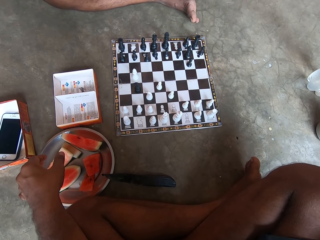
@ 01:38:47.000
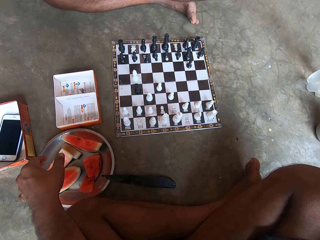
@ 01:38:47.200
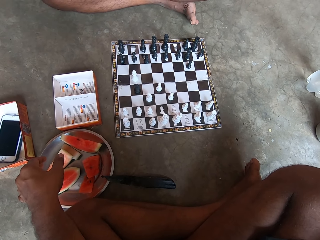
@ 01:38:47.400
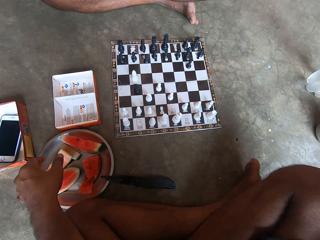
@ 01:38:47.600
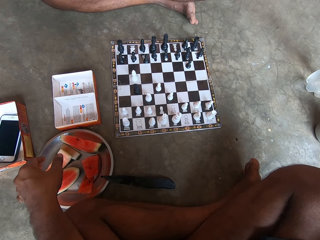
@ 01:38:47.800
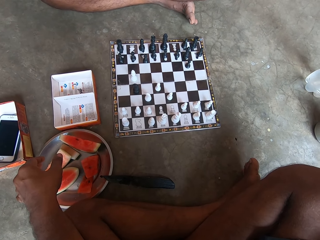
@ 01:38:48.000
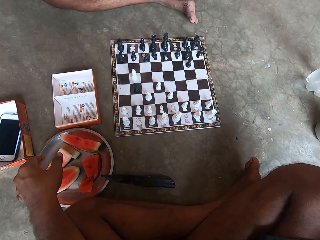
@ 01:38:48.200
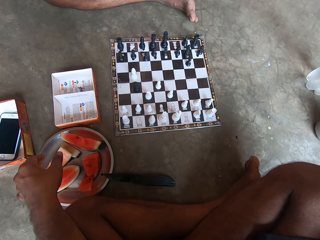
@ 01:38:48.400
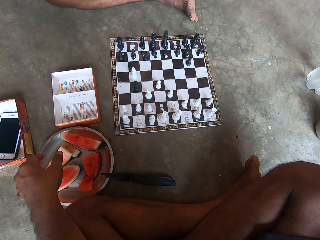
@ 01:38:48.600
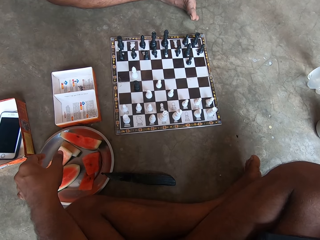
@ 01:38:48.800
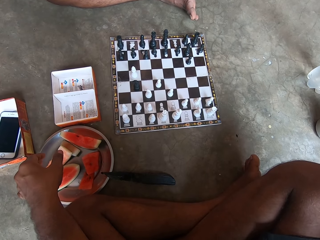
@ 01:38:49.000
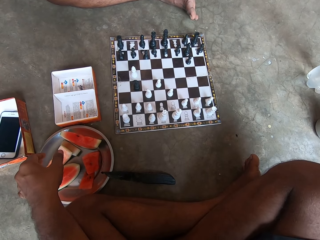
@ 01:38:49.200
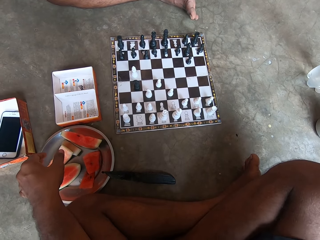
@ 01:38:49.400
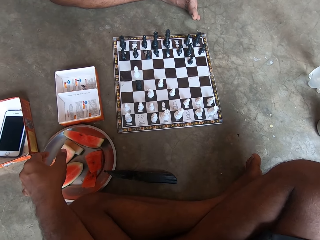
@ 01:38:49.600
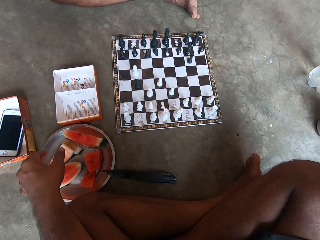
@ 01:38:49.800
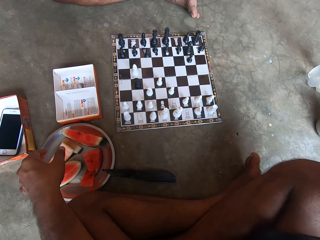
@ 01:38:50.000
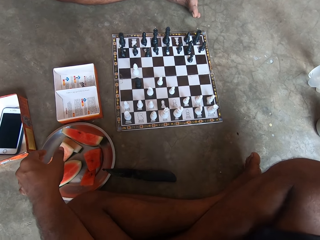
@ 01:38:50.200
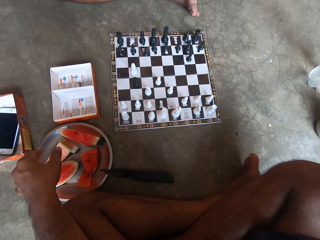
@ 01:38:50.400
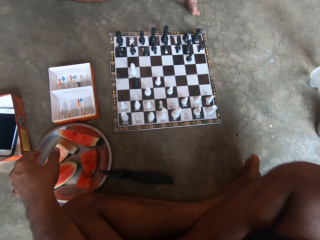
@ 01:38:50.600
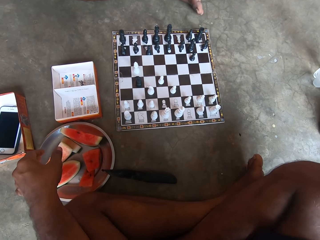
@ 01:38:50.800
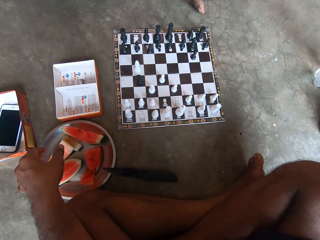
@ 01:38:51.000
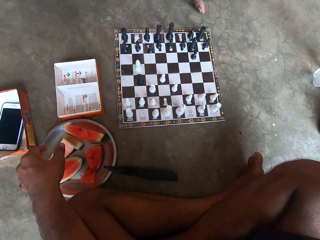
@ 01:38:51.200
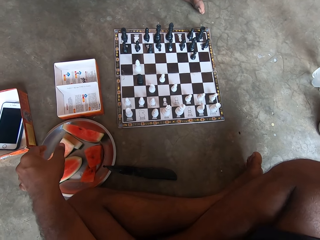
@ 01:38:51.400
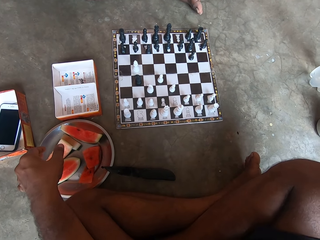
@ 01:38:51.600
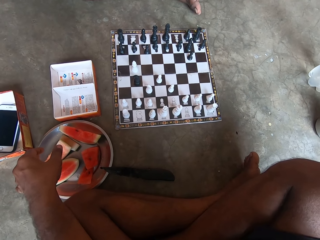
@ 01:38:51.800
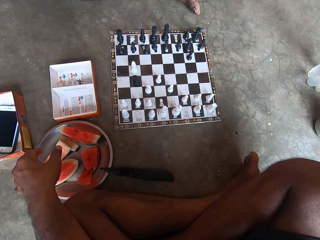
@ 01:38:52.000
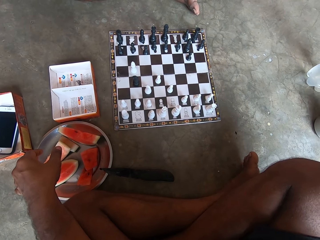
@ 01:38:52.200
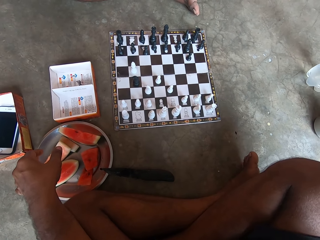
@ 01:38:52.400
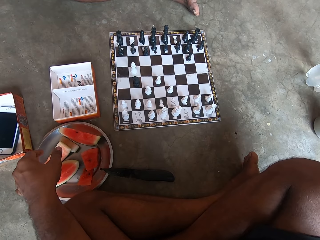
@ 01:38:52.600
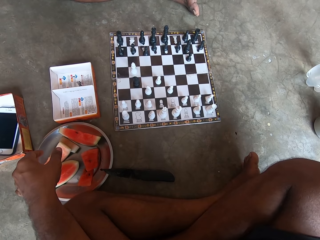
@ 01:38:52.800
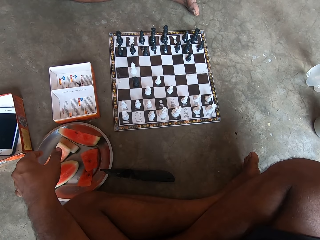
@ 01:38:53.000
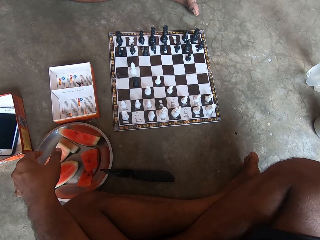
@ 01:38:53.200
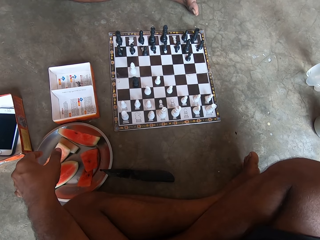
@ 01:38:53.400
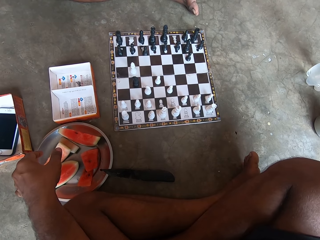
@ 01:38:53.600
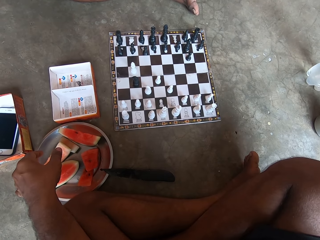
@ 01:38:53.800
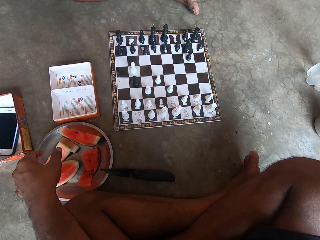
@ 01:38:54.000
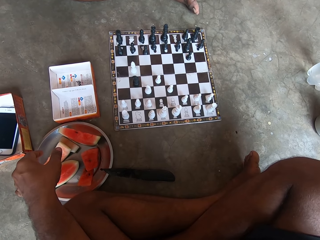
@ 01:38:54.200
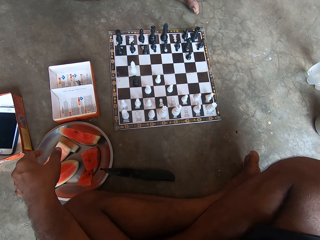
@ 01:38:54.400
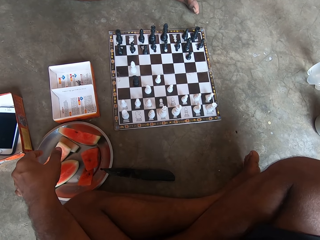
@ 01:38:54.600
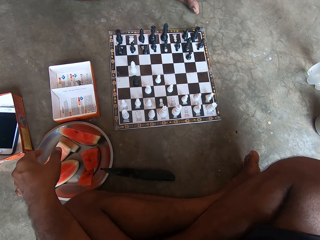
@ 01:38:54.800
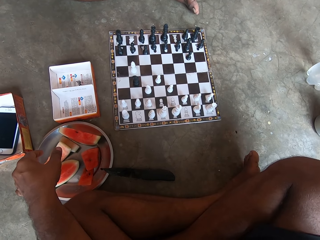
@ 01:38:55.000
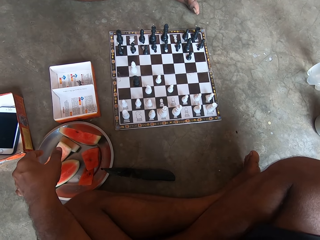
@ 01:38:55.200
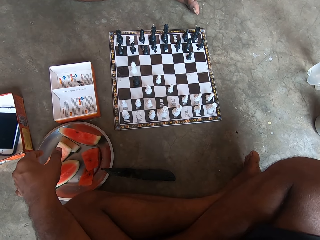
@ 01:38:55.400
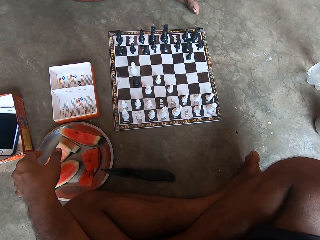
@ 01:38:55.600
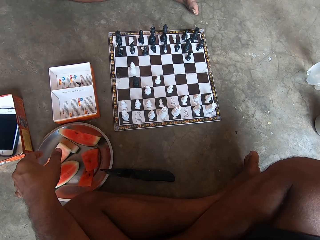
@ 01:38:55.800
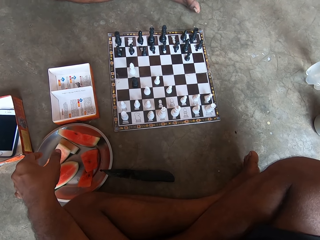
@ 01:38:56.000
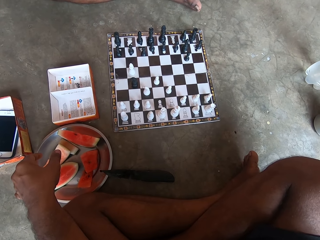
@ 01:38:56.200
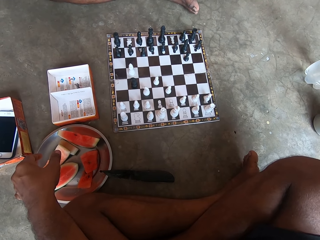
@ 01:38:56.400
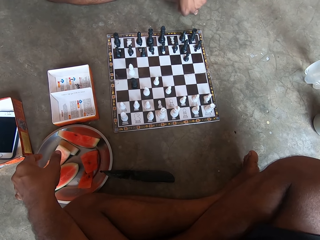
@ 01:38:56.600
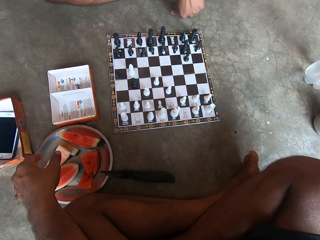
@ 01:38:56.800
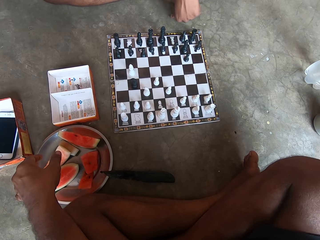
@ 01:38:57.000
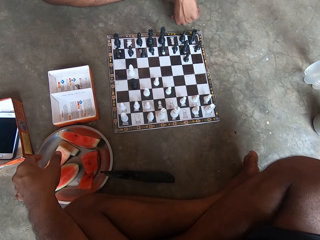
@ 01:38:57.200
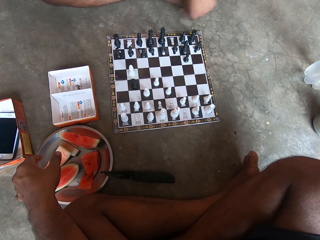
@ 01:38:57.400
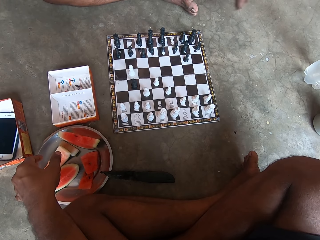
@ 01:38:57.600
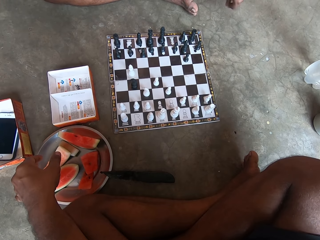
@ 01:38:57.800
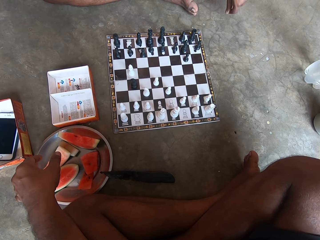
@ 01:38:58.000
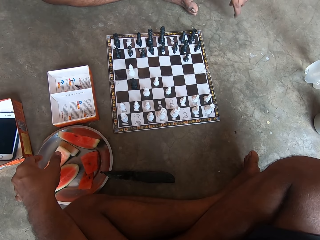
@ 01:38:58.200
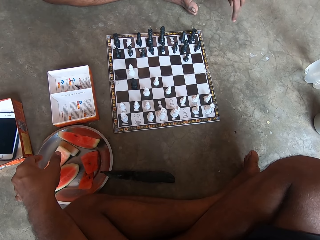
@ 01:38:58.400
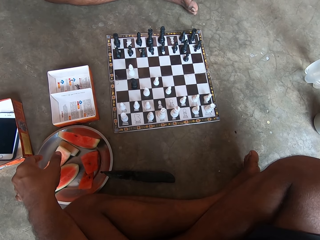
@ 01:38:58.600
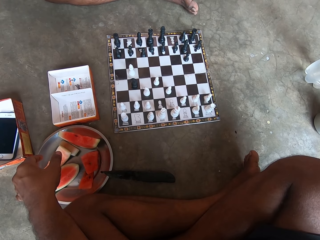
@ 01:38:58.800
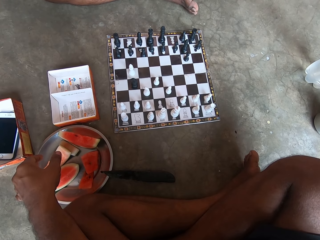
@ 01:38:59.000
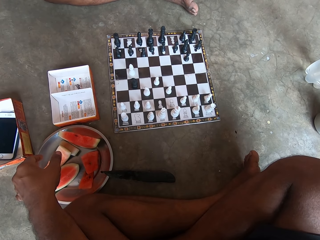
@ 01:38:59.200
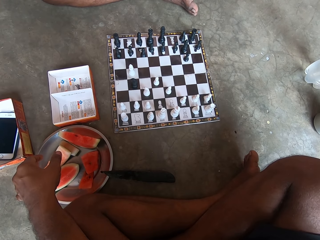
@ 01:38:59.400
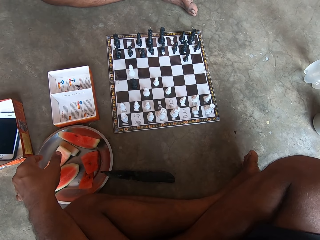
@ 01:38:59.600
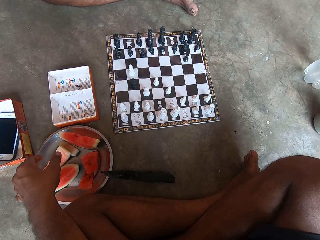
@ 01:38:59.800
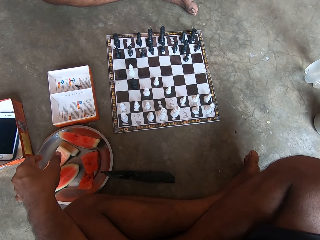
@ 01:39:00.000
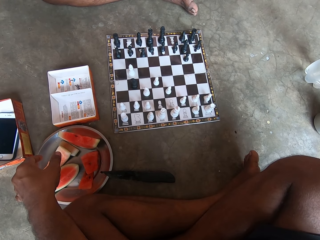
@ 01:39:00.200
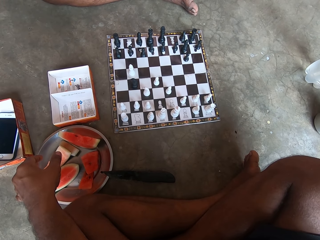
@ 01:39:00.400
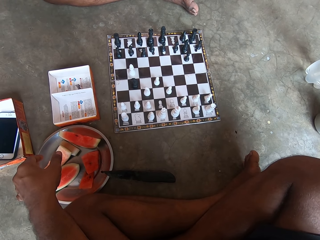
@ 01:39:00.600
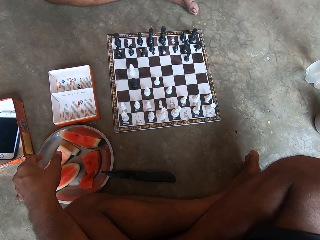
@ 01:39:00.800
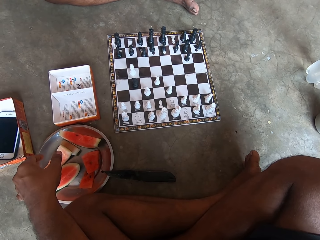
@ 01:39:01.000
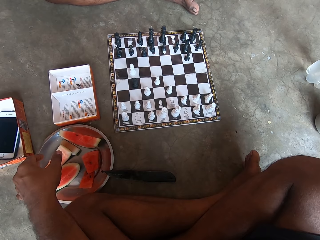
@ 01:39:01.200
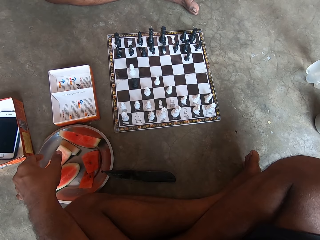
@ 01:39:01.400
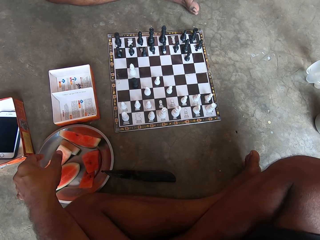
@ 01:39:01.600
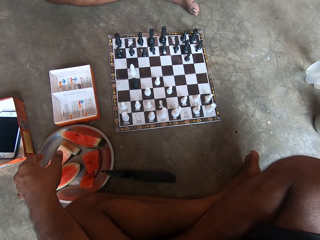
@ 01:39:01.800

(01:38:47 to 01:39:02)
A man touches the ground. The man removes dirt near the chess board.

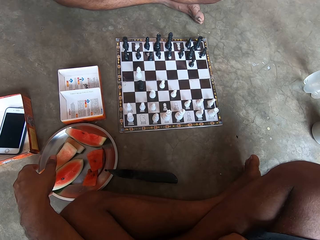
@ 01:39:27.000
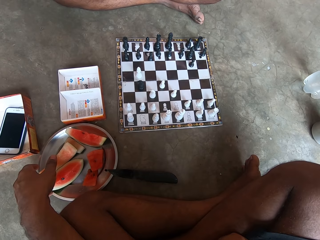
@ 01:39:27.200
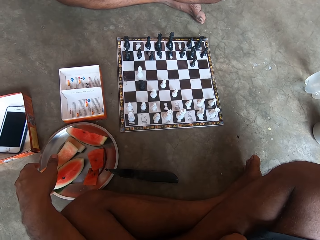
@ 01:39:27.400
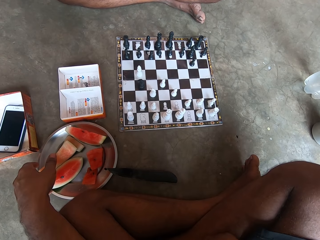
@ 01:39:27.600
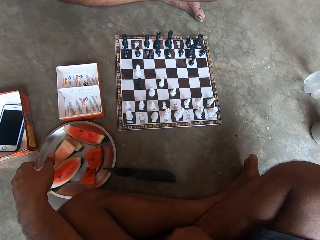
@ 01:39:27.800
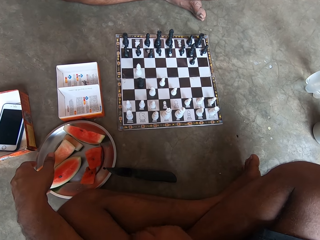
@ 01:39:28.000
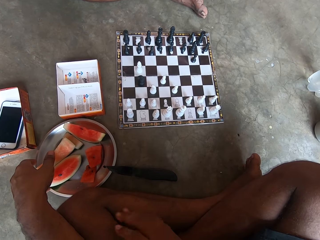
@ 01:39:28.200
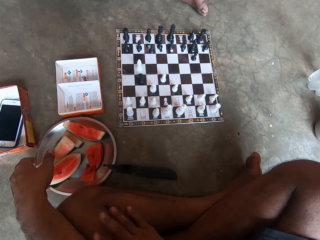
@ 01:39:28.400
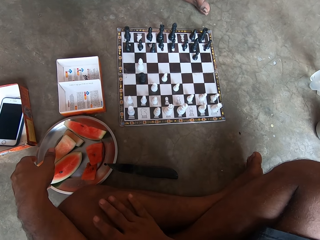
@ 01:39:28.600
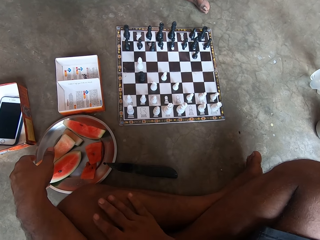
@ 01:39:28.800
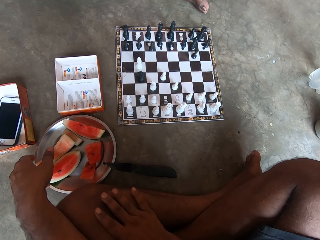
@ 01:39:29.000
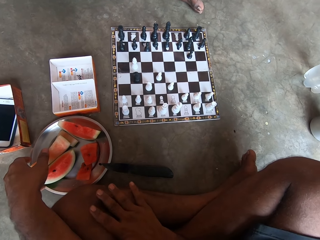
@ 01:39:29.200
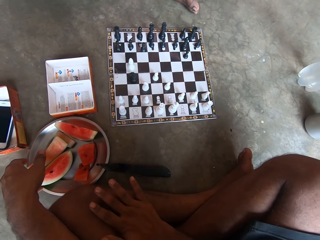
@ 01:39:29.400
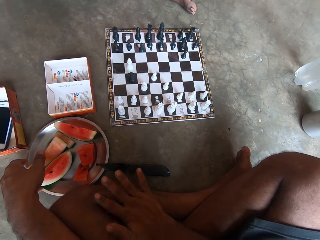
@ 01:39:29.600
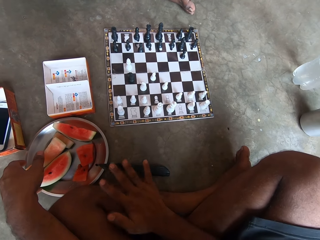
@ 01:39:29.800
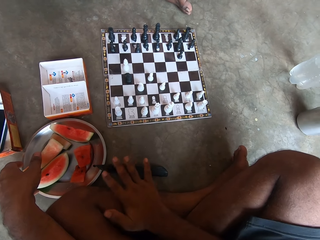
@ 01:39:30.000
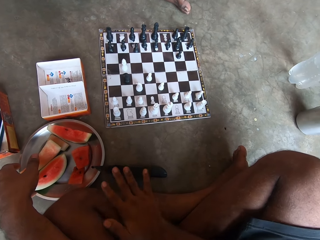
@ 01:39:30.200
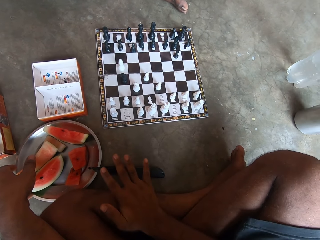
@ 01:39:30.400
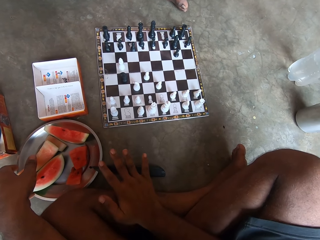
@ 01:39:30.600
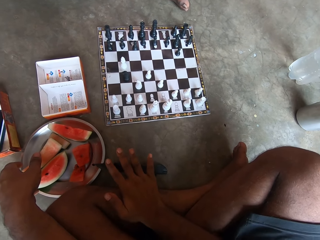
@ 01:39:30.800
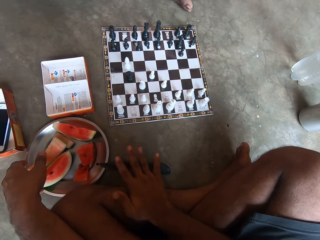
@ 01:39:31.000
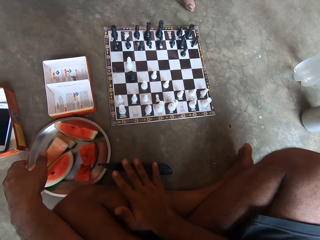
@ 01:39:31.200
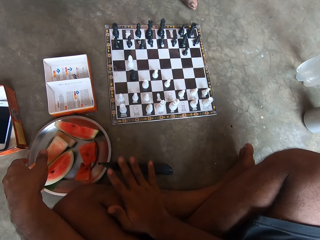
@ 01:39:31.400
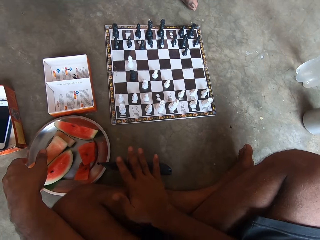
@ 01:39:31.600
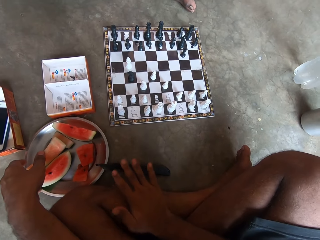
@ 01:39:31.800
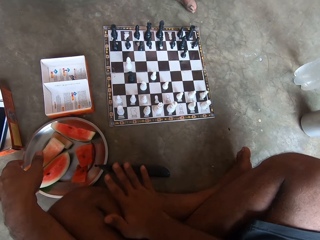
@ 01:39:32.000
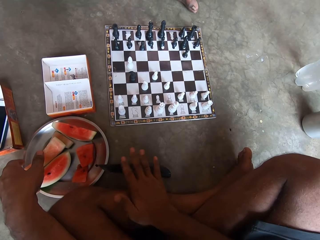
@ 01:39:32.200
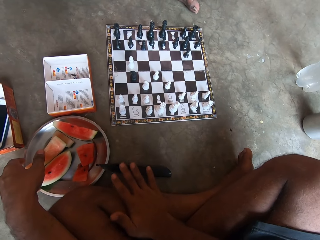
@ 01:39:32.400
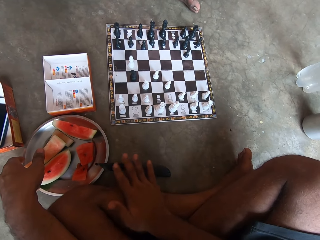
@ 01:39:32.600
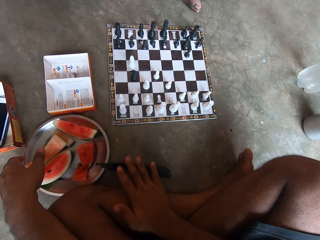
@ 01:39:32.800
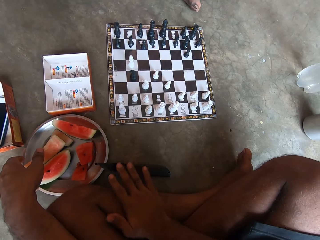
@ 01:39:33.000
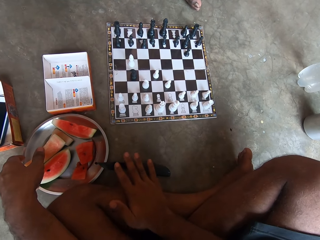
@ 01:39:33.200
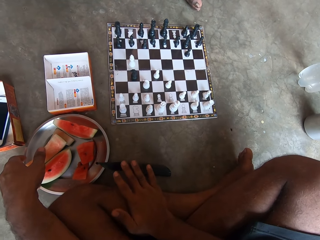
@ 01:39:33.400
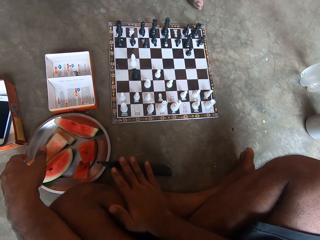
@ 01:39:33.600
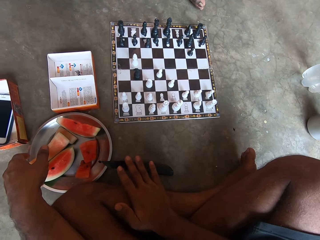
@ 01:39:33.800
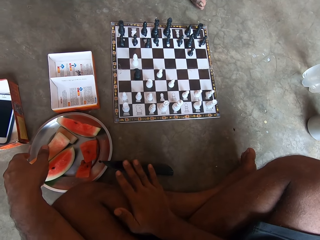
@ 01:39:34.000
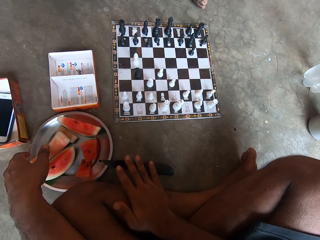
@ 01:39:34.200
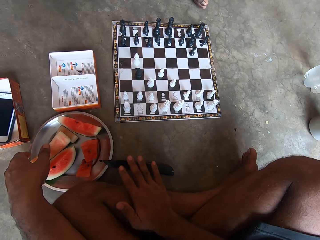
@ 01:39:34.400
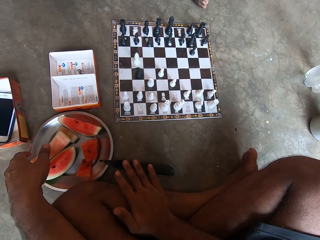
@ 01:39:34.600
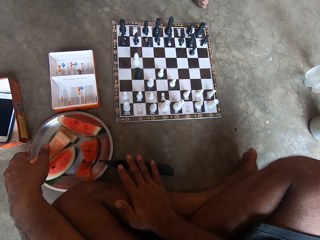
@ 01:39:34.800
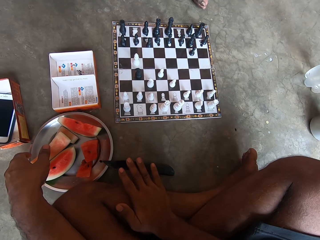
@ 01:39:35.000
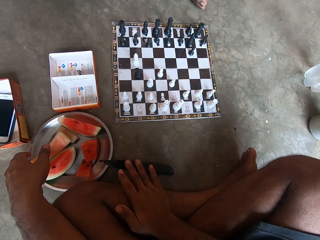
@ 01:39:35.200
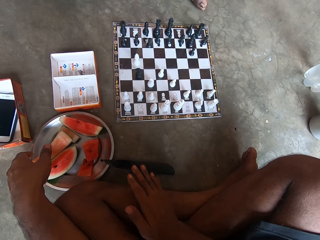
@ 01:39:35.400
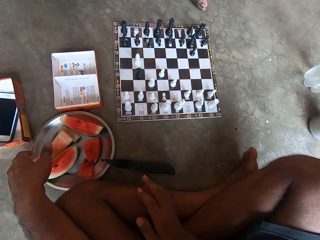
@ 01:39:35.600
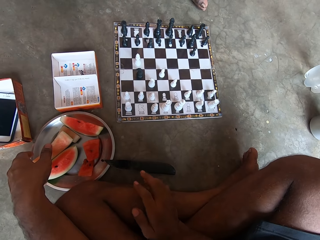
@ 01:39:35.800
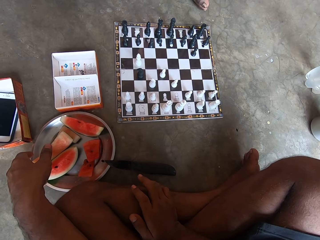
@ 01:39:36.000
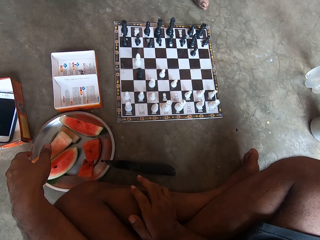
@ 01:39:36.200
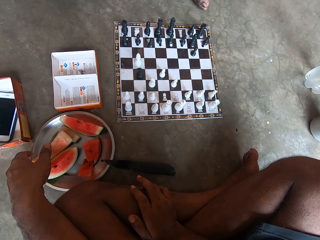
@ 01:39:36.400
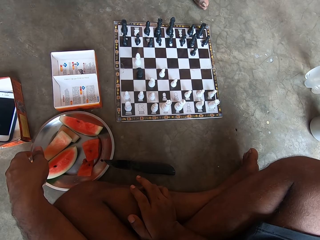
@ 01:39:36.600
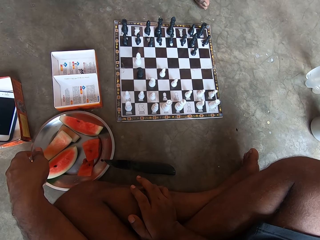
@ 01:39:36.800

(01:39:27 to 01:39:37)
The camera wearer rubs his left leg with his right palm.
